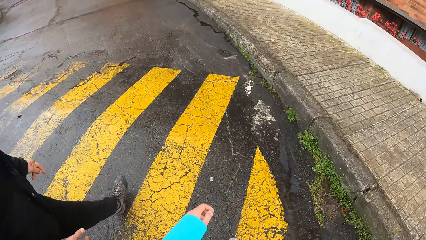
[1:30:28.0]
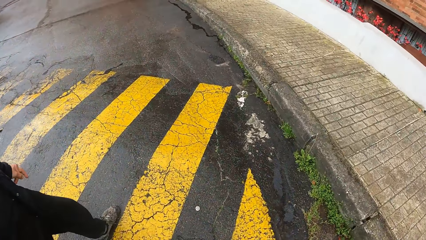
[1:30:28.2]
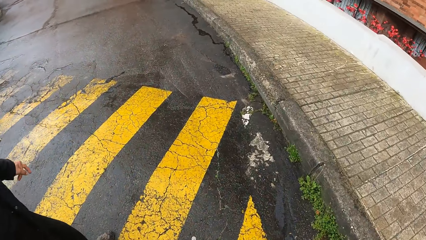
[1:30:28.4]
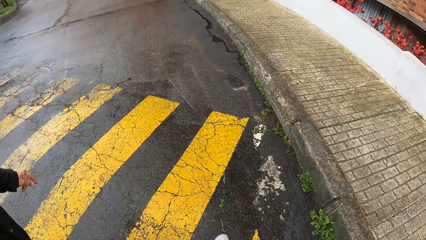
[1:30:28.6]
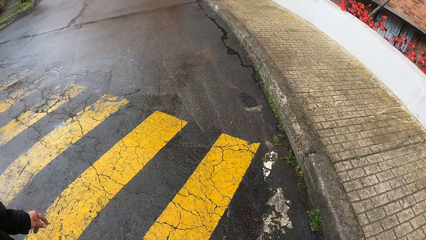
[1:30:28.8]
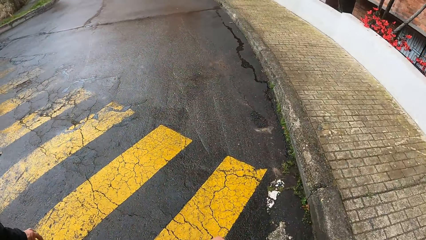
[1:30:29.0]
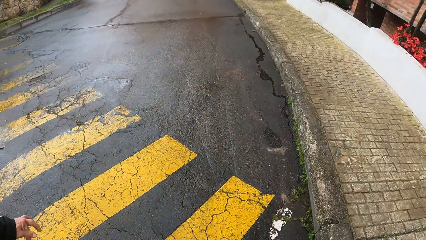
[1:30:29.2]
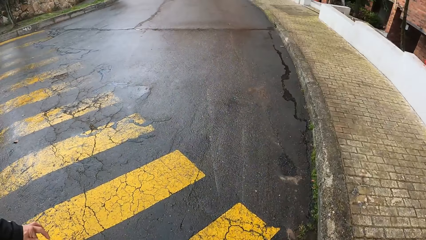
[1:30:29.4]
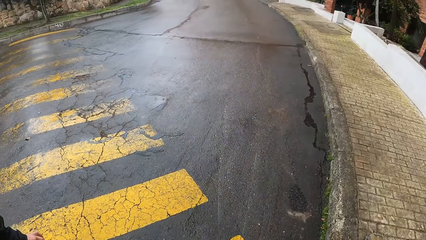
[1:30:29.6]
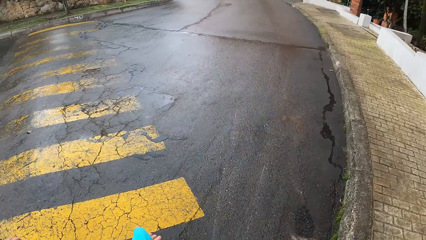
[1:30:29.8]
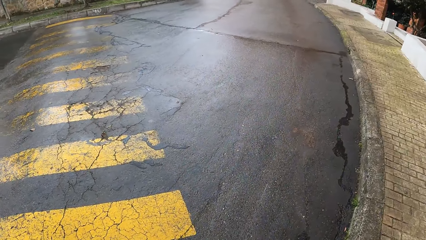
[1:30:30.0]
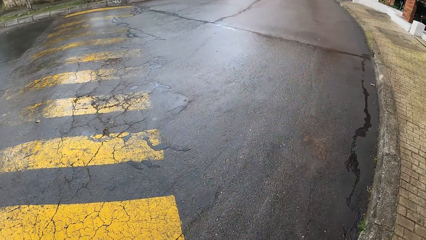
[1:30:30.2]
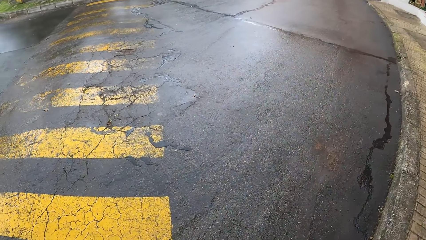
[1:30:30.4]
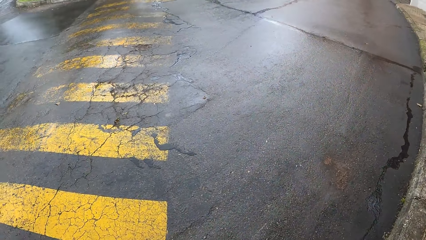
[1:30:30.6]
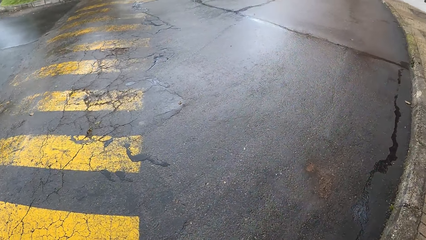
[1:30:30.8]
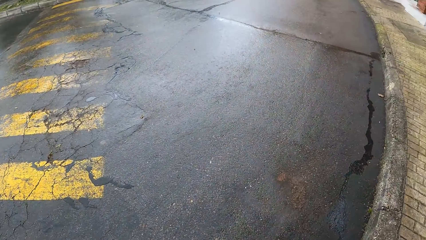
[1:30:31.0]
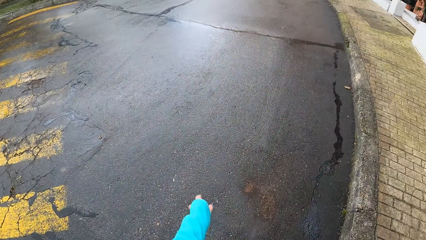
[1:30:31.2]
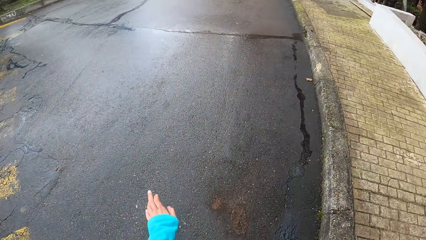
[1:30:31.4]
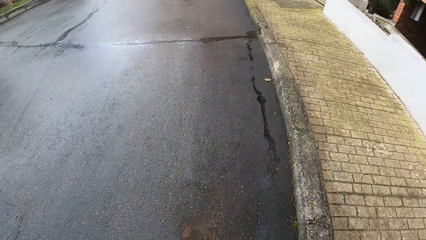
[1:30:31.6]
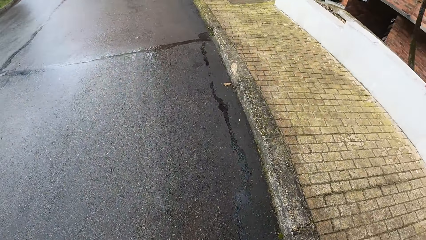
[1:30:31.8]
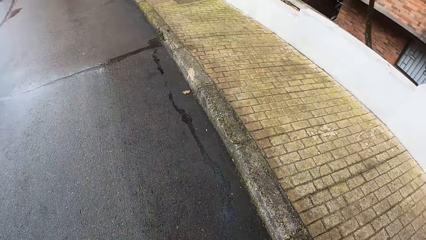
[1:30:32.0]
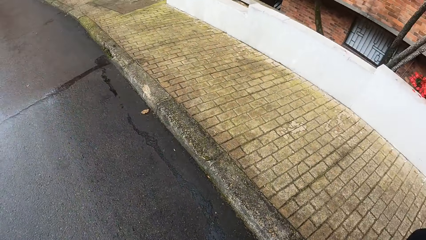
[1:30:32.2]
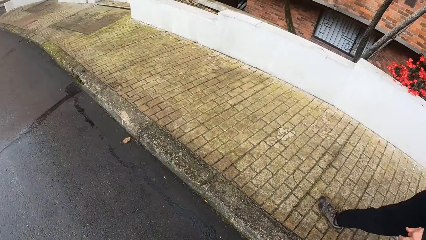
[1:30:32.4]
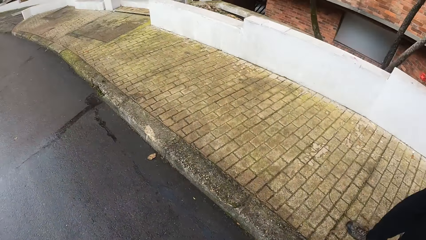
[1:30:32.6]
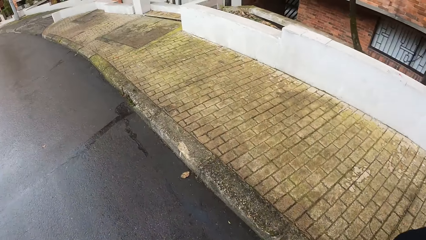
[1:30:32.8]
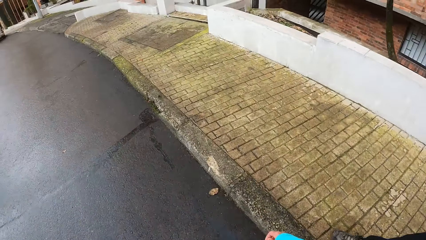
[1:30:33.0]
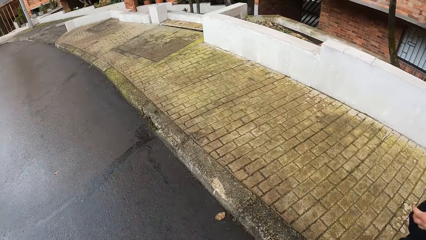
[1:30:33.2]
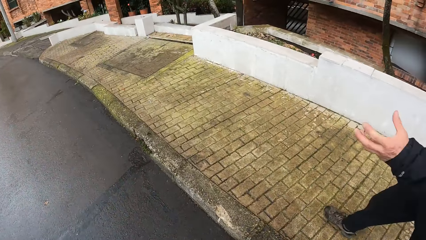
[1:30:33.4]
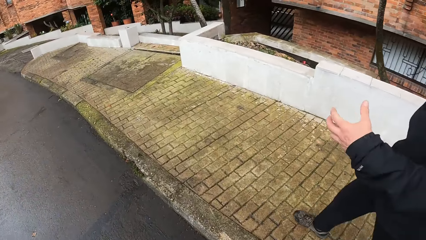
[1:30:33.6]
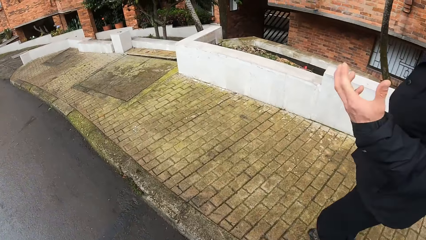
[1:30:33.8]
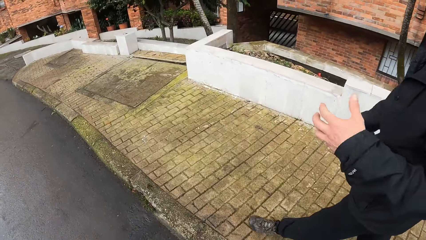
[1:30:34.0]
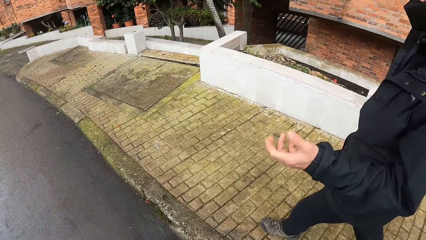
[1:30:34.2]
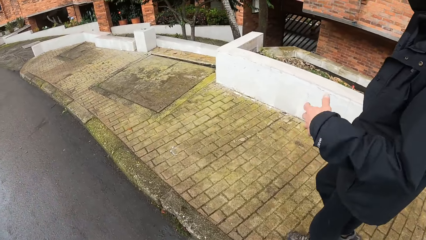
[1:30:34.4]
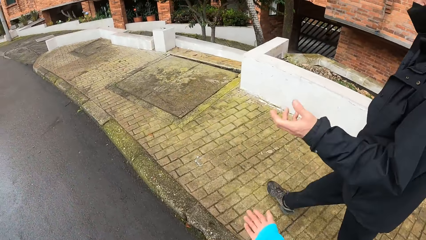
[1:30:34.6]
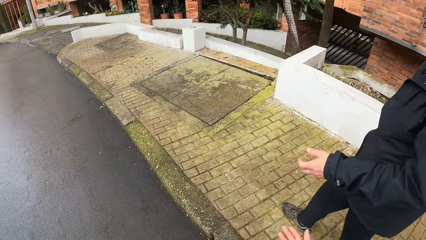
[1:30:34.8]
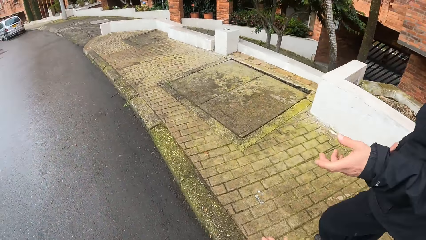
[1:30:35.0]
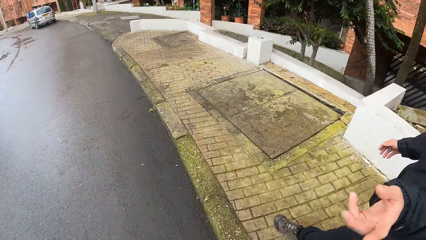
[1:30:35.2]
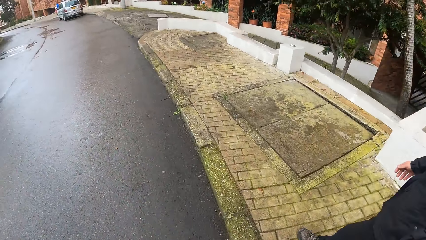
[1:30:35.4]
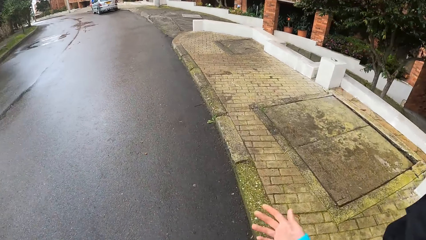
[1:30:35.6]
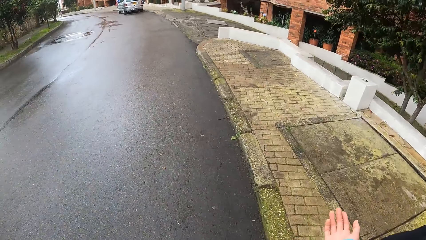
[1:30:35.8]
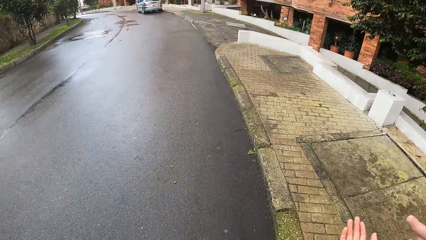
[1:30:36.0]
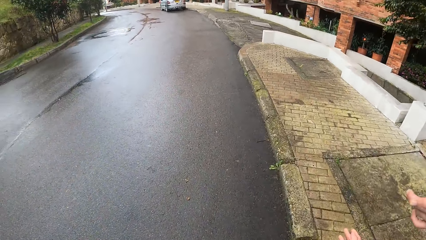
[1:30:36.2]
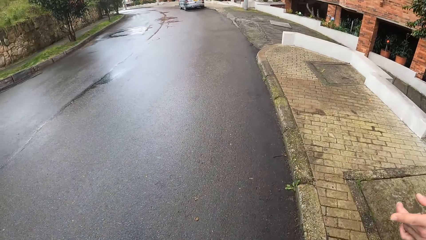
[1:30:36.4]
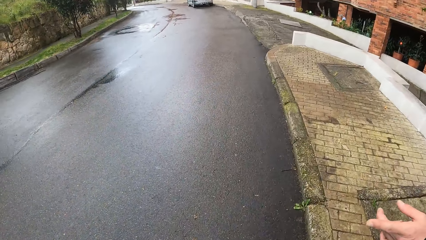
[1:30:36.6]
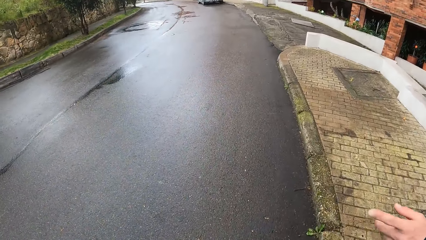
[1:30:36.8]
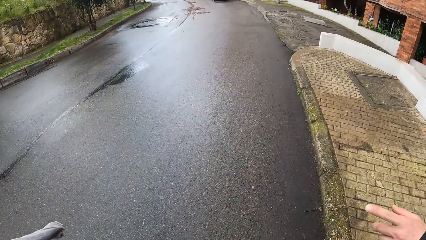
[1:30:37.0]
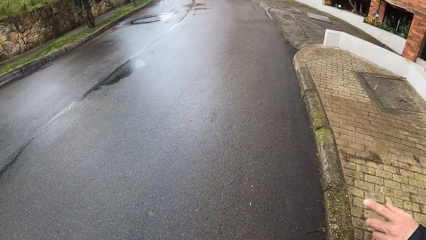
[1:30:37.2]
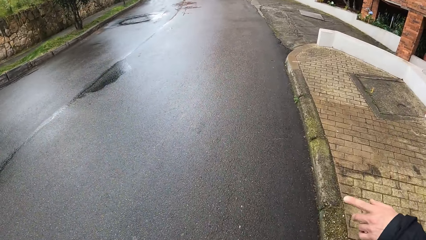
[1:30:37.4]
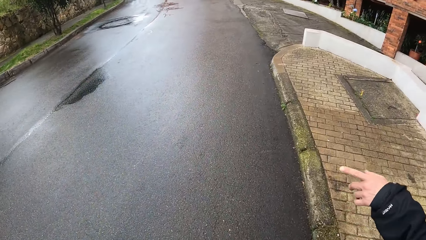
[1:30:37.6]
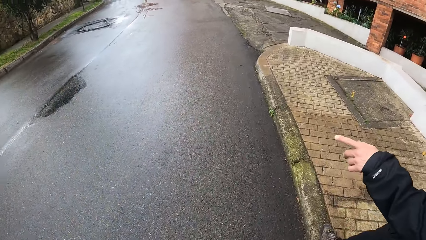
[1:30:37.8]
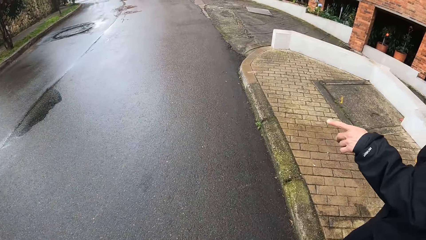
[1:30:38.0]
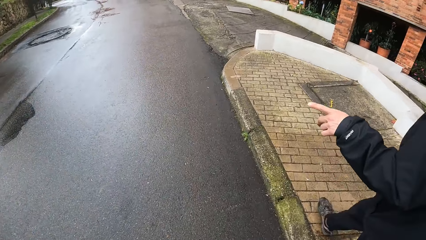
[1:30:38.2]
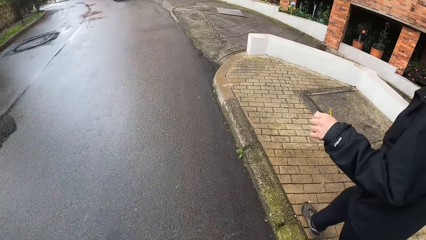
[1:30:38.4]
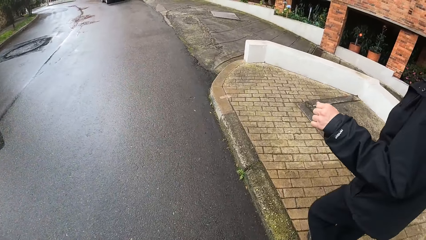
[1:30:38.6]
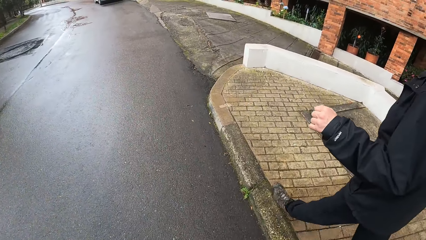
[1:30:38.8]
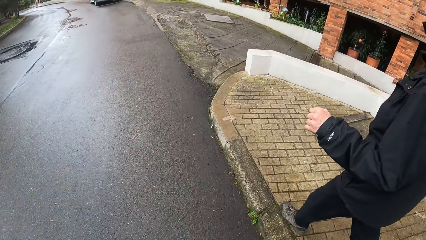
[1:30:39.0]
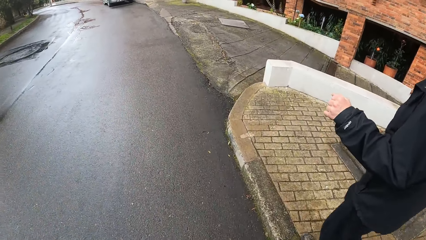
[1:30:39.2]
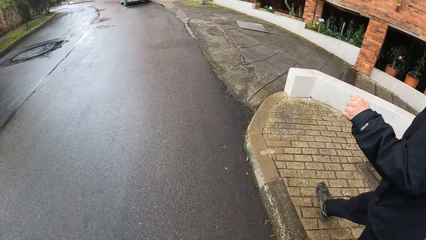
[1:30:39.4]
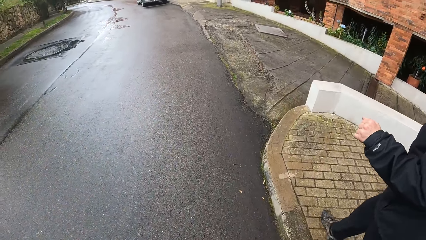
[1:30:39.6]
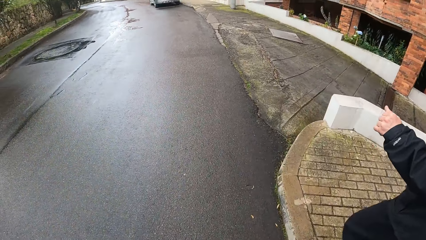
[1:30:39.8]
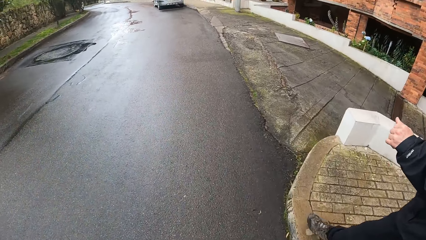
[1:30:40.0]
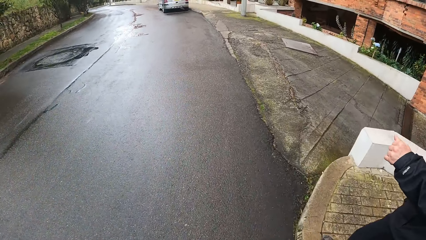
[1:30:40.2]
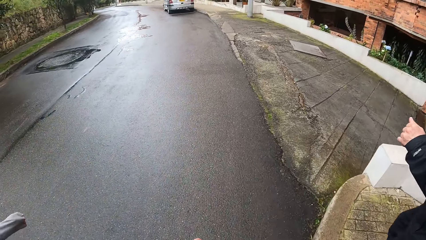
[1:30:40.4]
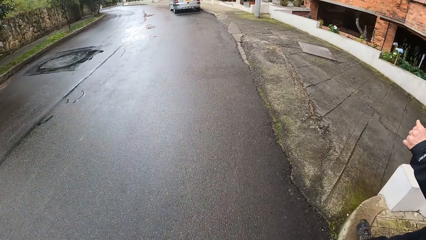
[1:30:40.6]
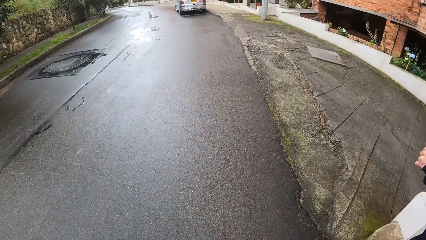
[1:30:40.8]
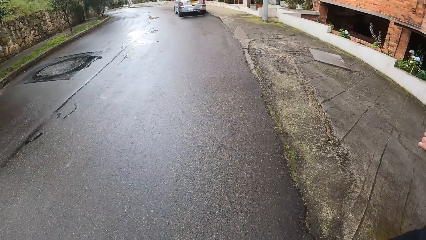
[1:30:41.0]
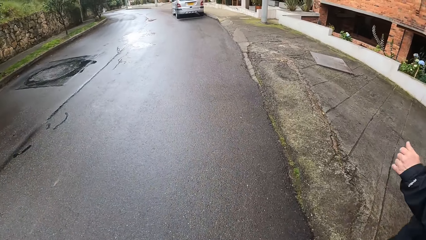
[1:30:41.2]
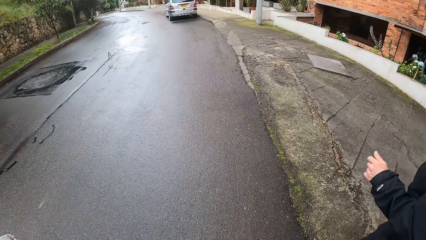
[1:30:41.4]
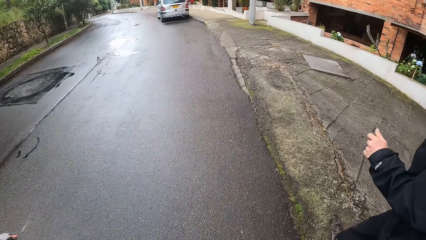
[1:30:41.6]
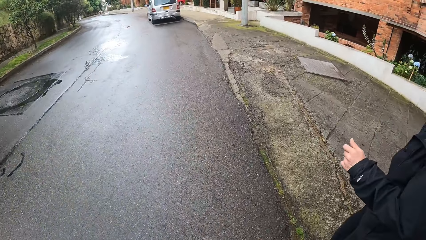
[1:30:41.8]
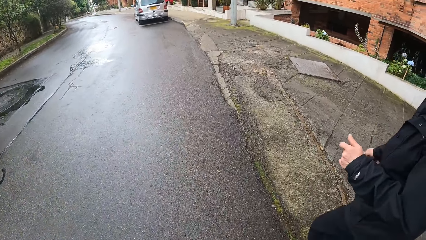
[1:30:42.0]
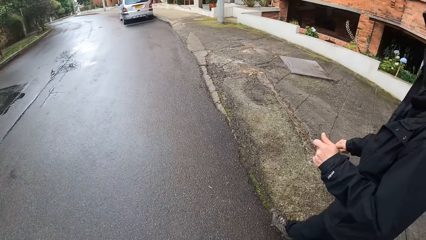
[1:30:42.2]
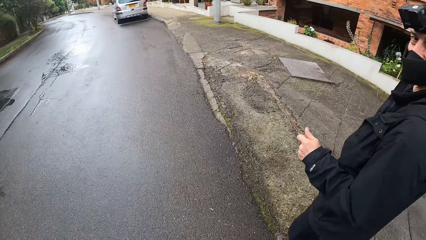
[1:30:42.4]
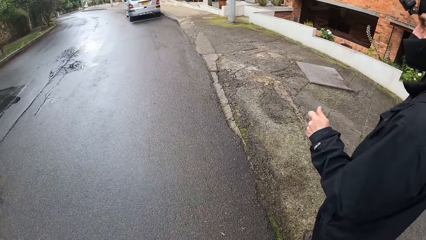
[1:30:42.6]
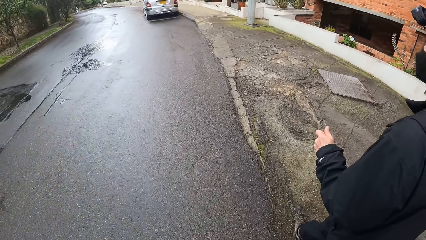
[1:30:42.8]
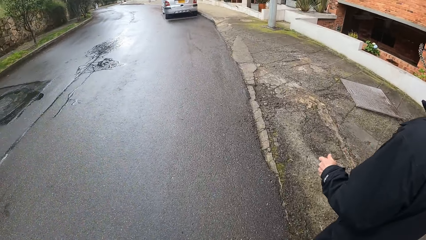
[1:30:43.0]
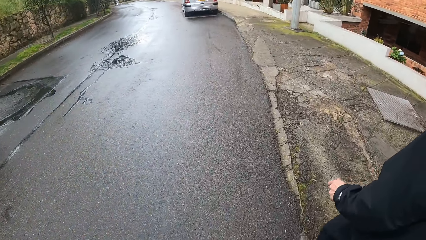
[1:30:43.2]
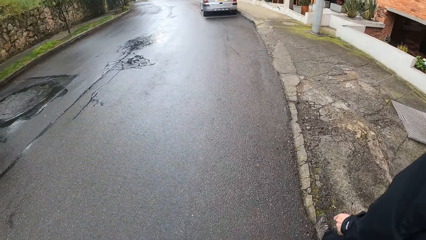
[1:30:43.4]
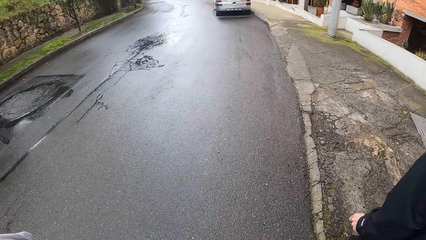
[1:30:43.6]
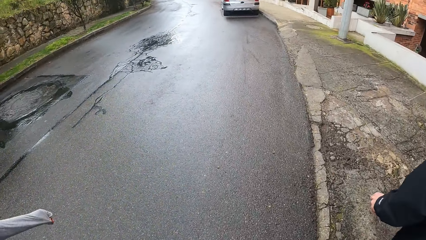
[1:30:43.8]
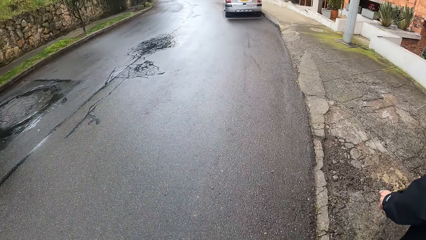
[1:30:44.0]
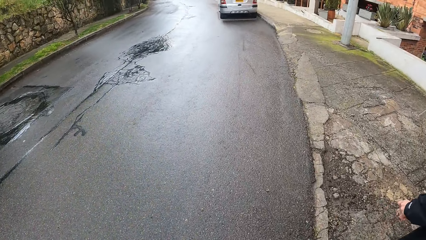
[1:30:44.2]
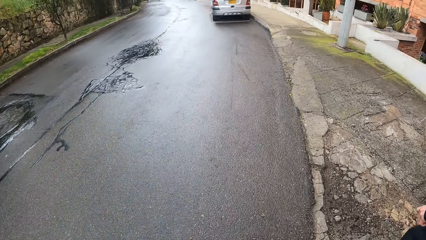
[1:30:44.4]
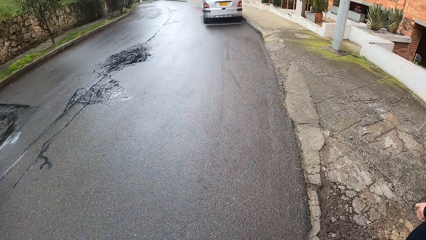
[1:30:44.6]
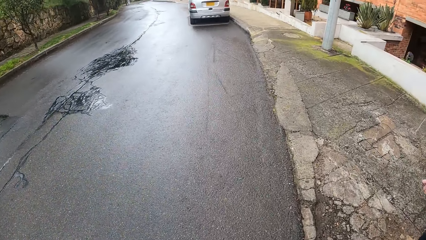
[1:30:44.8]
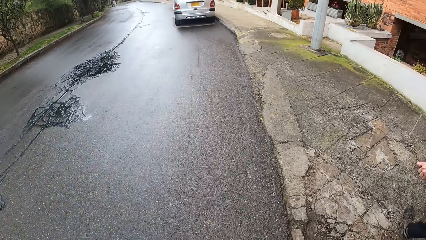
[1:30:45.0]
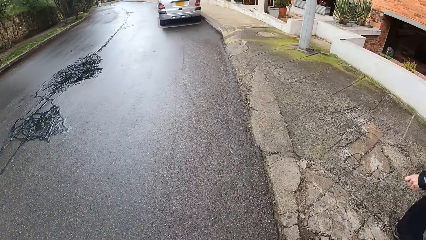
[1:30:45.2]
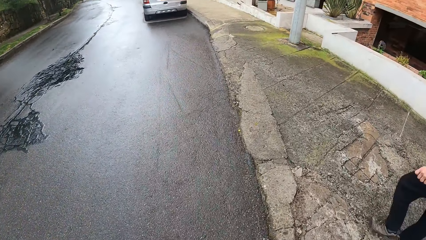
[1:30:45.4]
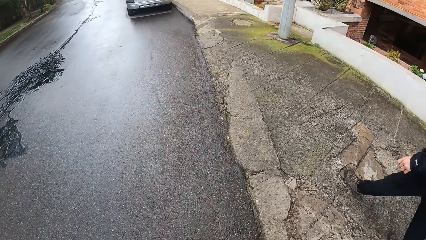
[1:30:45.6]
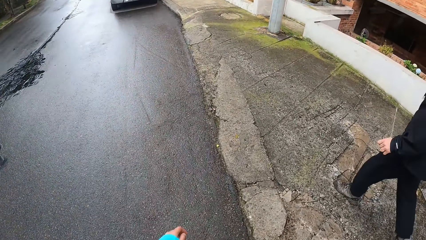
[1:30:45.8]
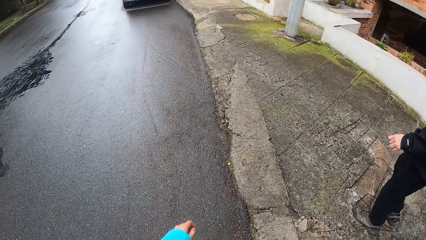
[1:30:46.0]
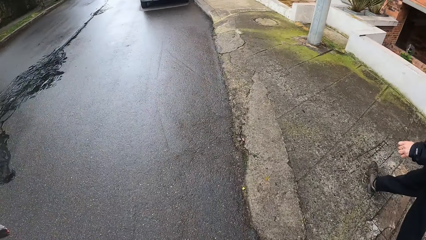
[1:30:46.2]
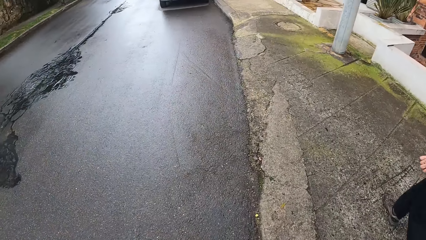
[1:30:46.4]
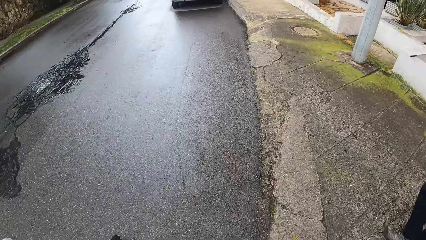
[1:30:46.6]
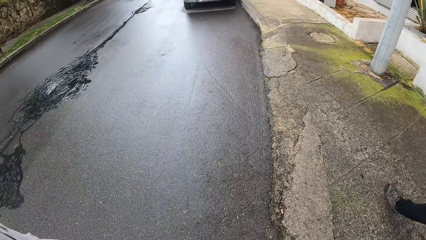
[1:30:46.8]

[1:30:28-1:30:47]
A man moves his hand. The camera wearer walks around.
